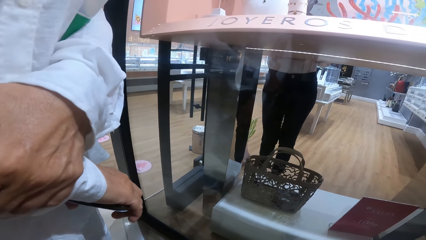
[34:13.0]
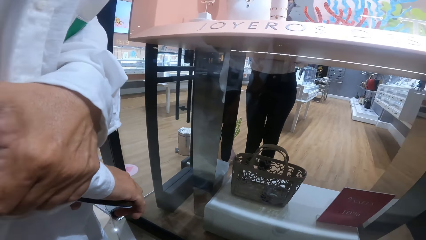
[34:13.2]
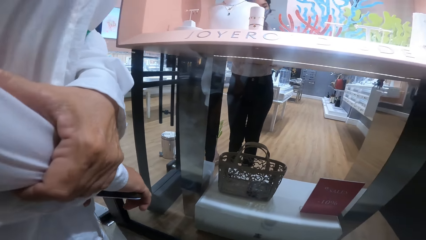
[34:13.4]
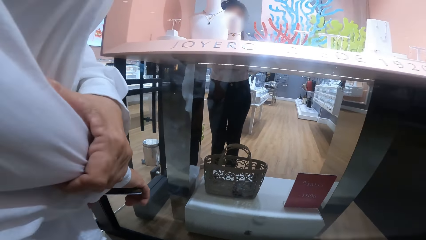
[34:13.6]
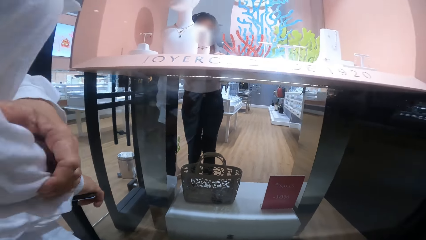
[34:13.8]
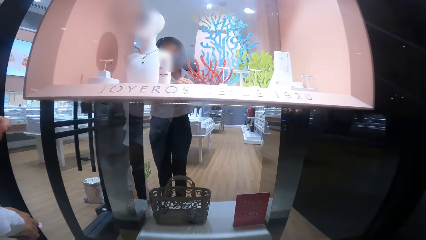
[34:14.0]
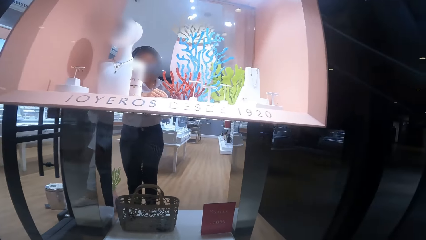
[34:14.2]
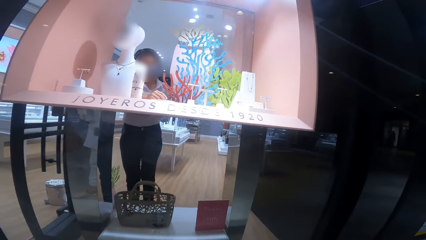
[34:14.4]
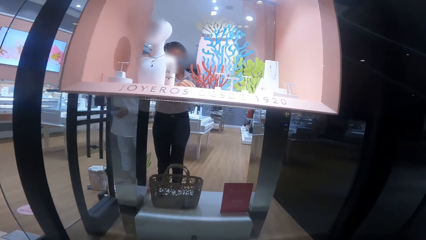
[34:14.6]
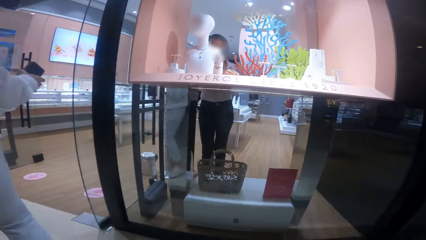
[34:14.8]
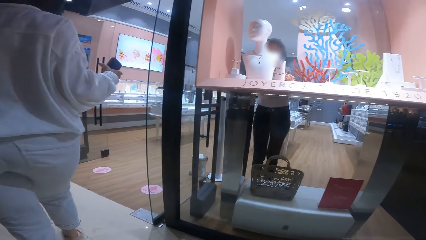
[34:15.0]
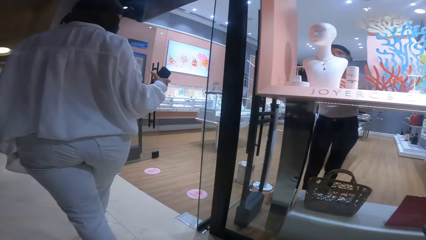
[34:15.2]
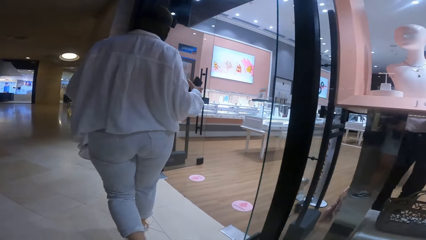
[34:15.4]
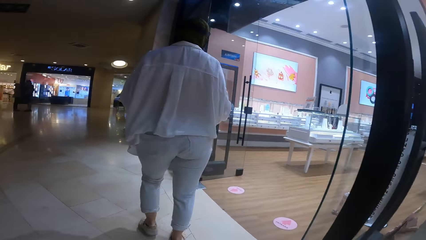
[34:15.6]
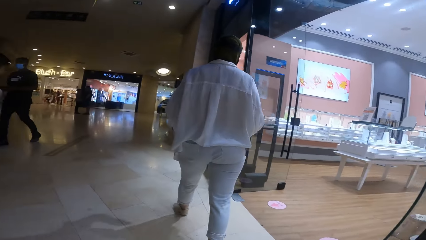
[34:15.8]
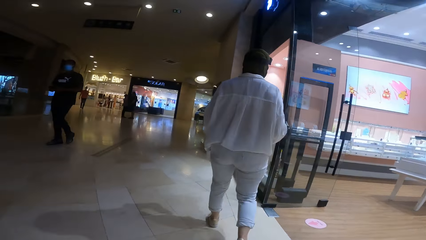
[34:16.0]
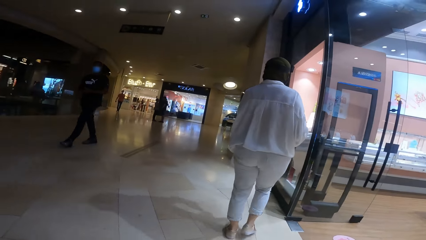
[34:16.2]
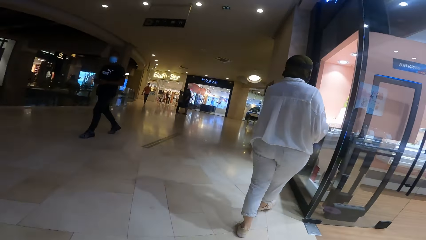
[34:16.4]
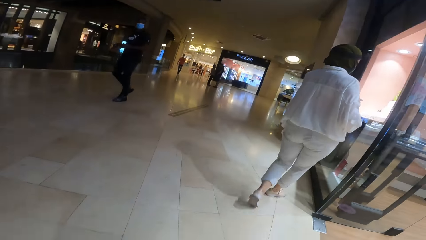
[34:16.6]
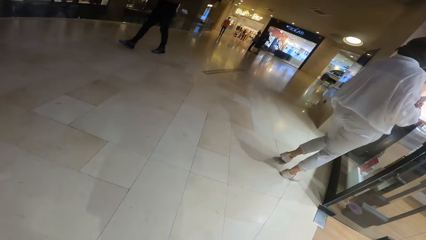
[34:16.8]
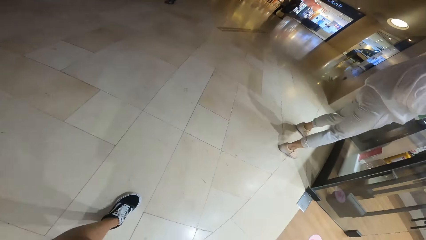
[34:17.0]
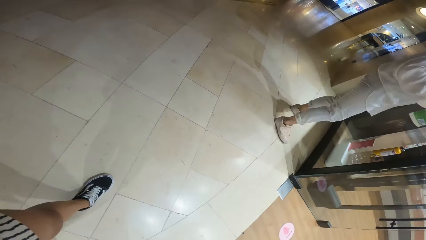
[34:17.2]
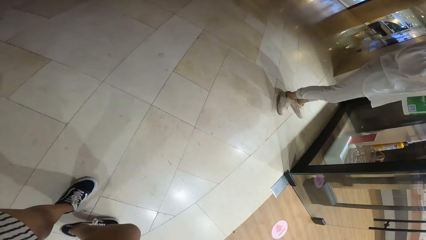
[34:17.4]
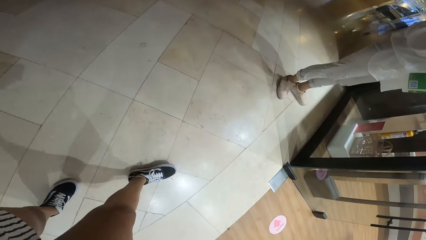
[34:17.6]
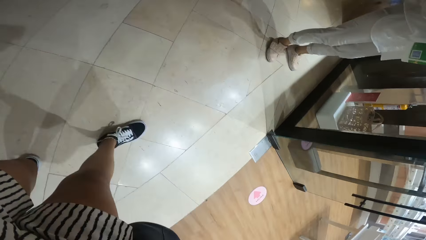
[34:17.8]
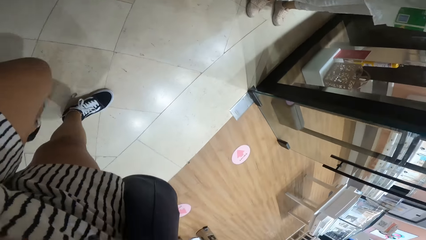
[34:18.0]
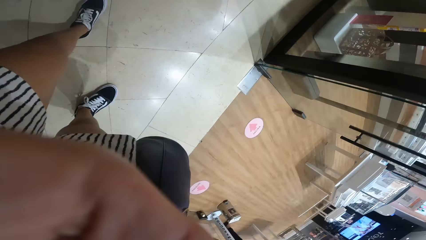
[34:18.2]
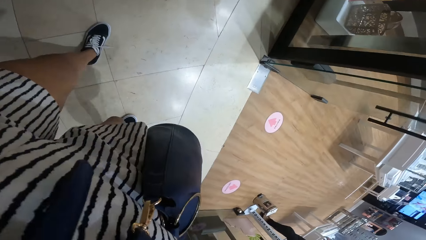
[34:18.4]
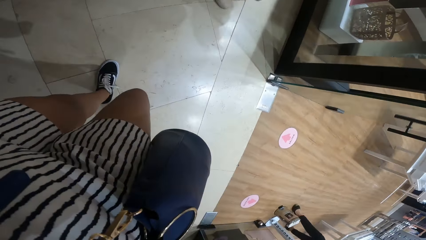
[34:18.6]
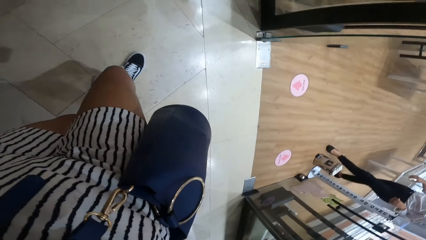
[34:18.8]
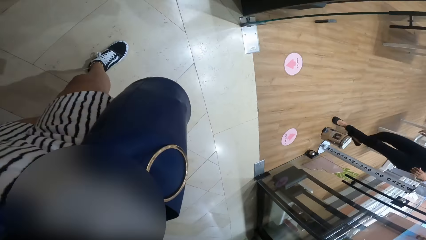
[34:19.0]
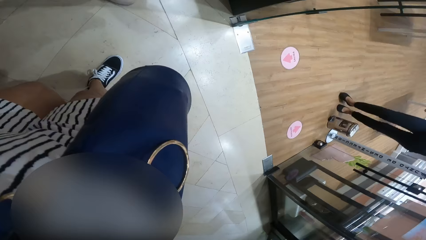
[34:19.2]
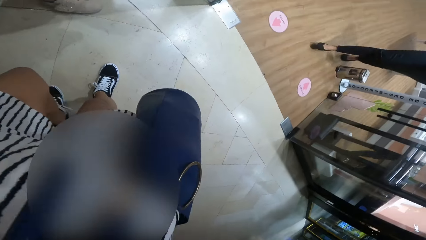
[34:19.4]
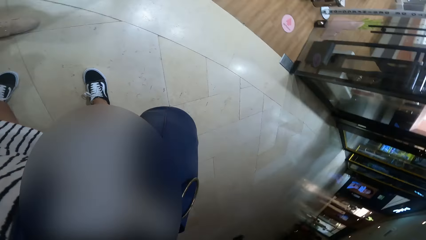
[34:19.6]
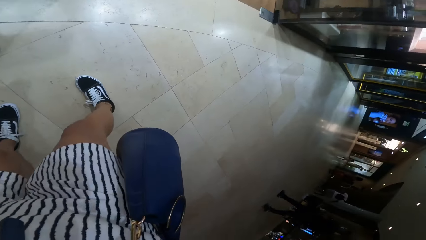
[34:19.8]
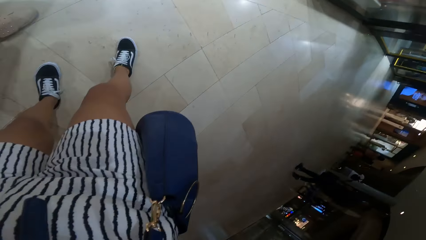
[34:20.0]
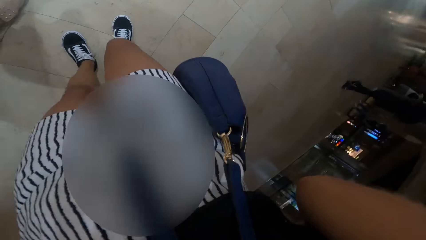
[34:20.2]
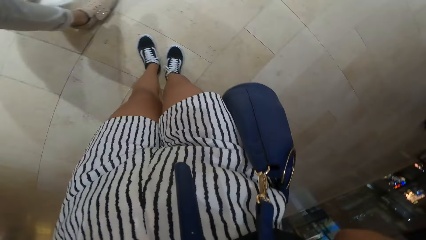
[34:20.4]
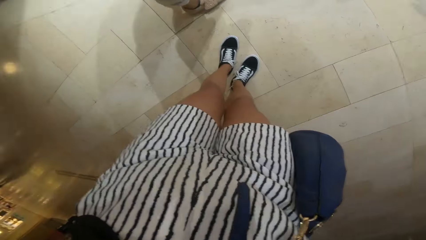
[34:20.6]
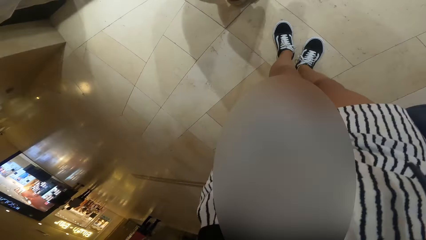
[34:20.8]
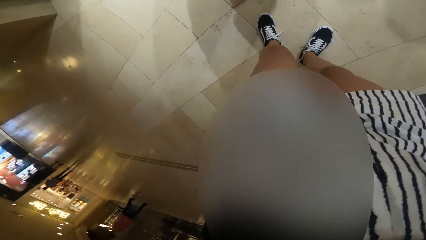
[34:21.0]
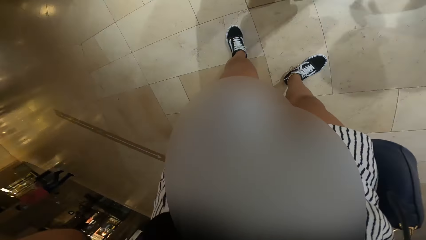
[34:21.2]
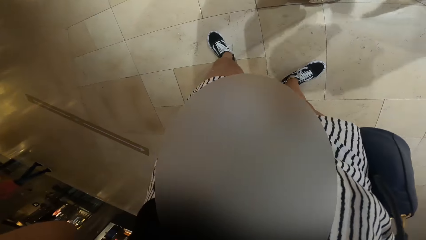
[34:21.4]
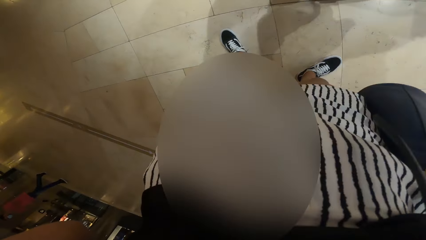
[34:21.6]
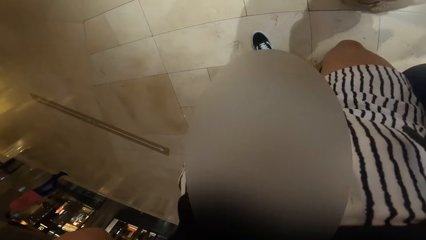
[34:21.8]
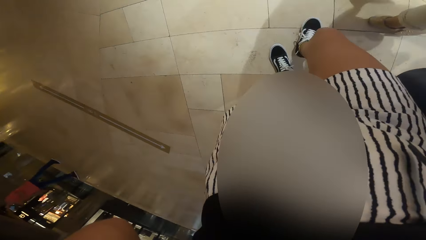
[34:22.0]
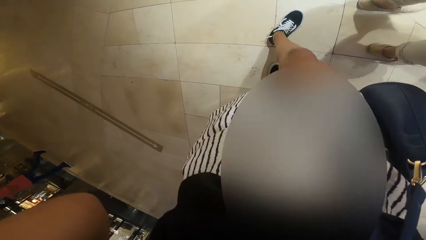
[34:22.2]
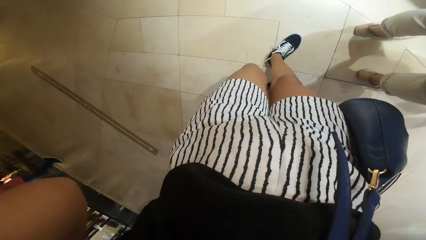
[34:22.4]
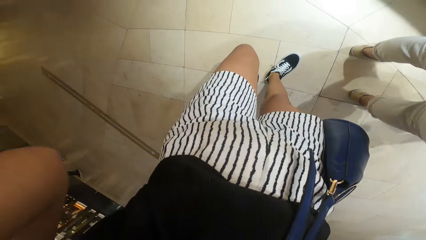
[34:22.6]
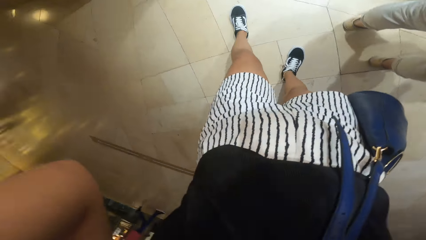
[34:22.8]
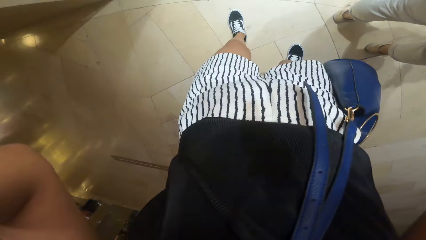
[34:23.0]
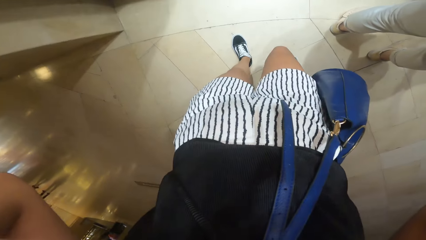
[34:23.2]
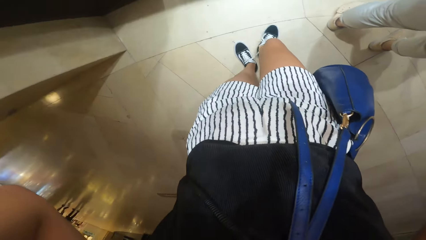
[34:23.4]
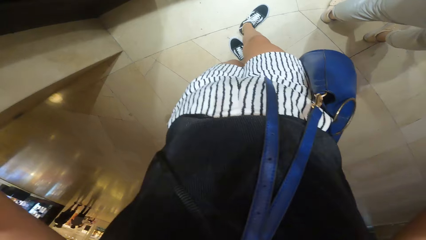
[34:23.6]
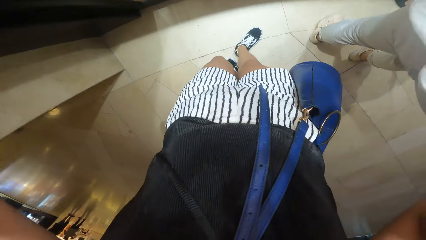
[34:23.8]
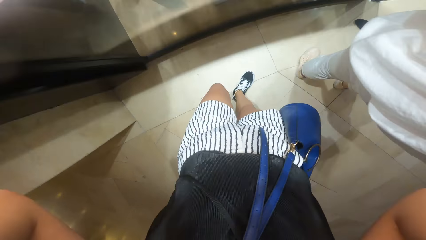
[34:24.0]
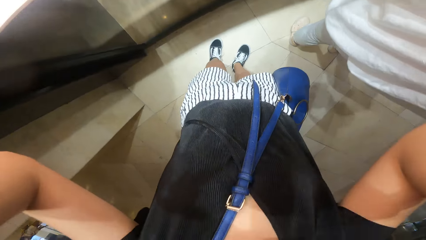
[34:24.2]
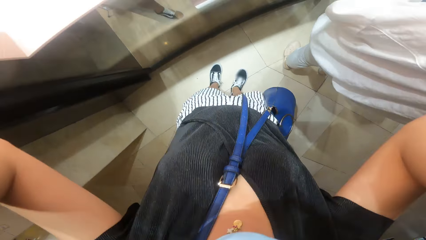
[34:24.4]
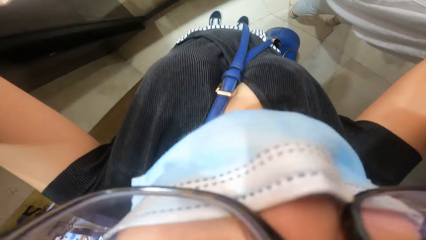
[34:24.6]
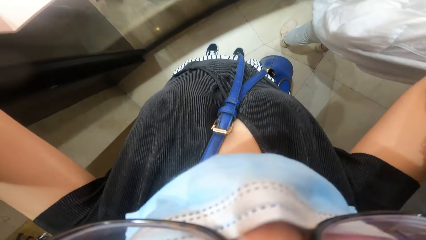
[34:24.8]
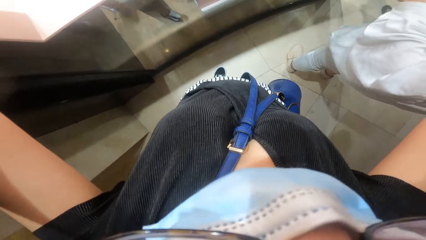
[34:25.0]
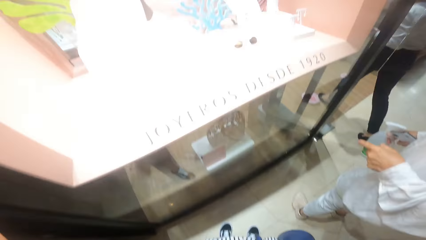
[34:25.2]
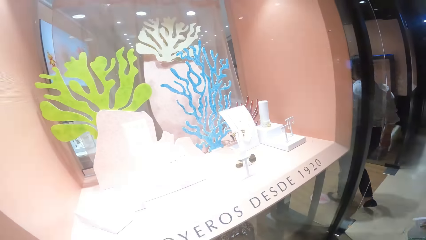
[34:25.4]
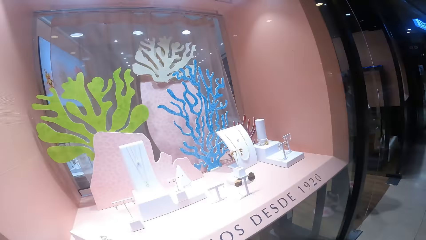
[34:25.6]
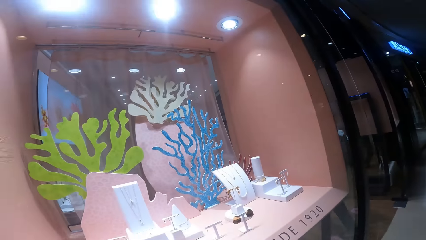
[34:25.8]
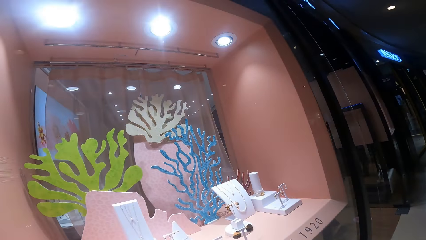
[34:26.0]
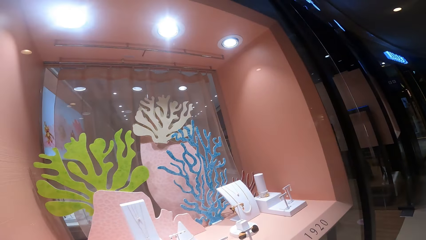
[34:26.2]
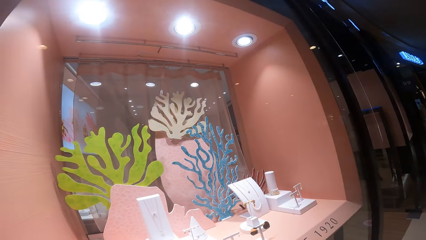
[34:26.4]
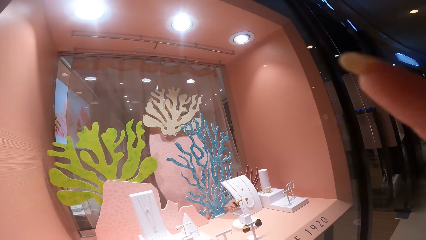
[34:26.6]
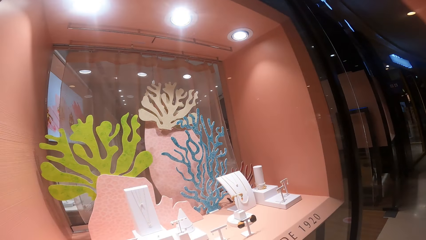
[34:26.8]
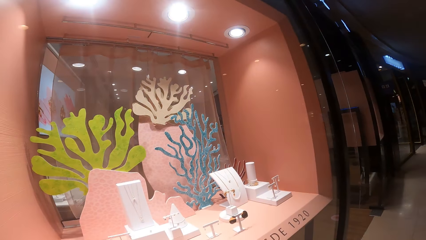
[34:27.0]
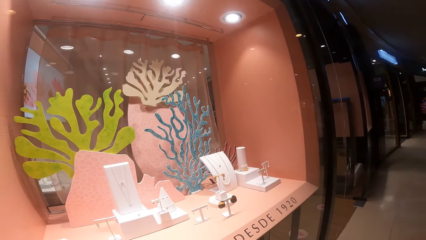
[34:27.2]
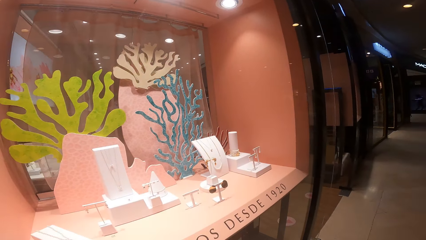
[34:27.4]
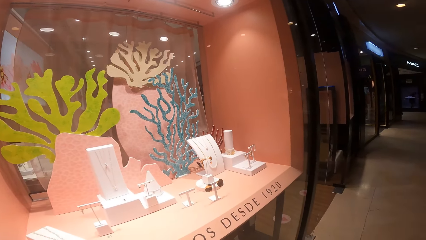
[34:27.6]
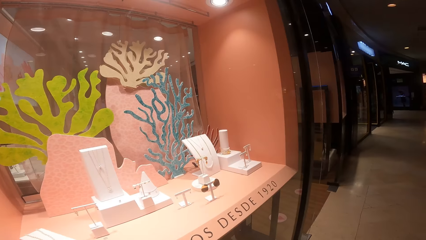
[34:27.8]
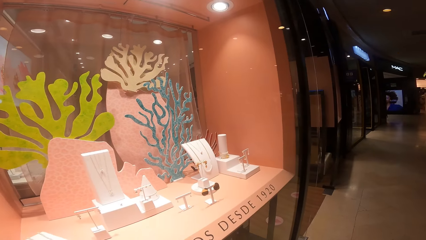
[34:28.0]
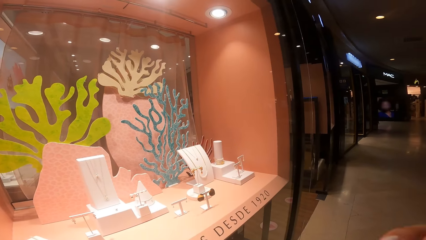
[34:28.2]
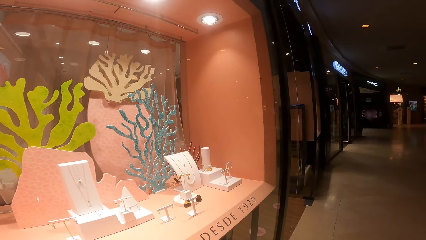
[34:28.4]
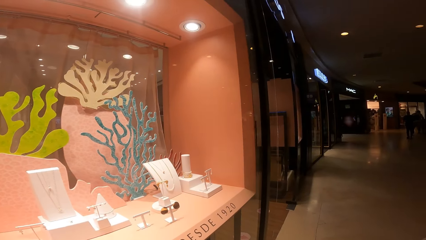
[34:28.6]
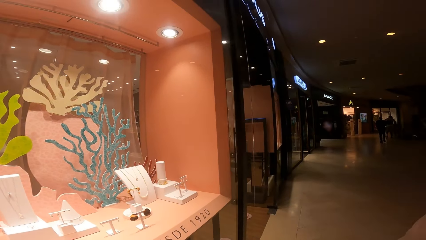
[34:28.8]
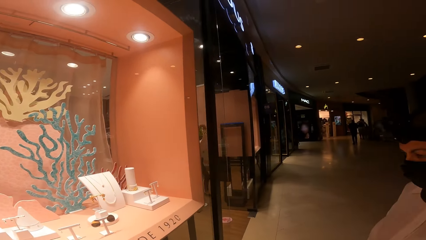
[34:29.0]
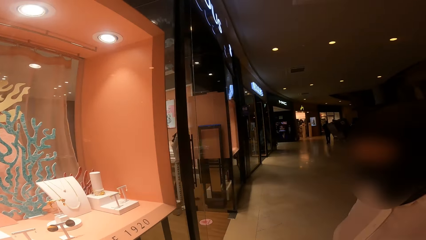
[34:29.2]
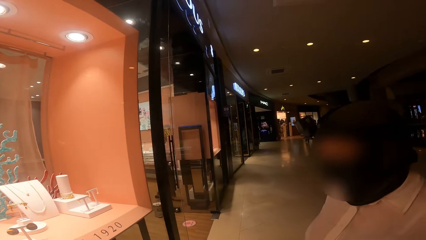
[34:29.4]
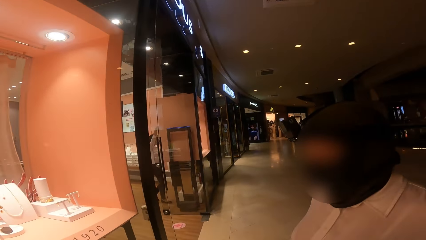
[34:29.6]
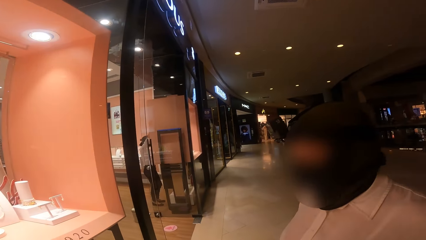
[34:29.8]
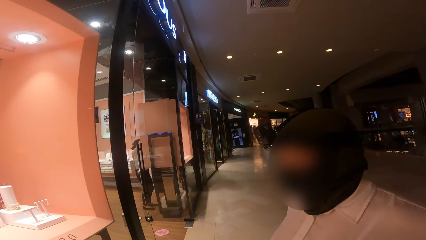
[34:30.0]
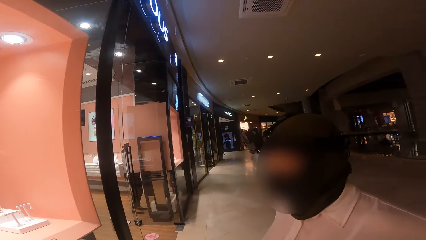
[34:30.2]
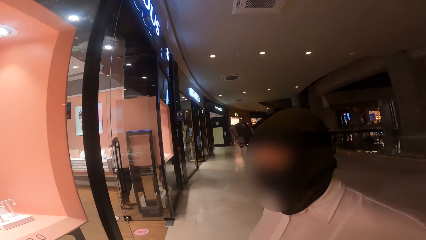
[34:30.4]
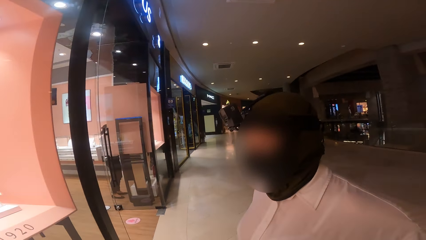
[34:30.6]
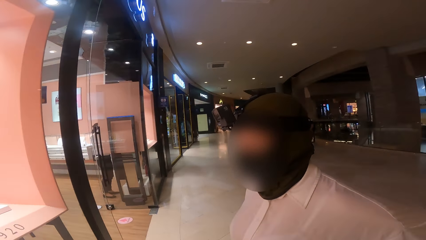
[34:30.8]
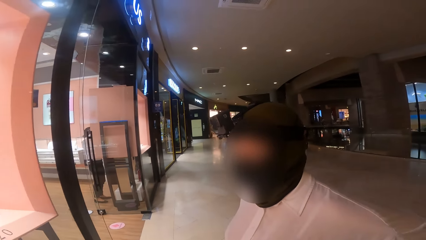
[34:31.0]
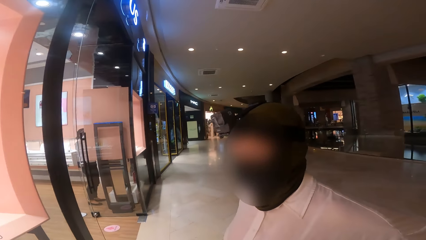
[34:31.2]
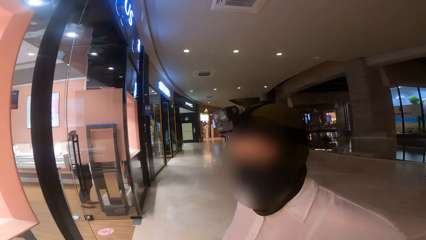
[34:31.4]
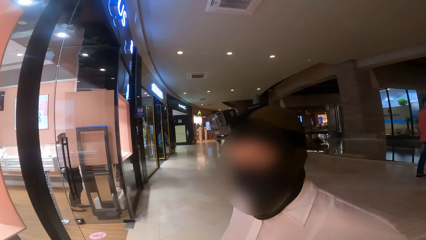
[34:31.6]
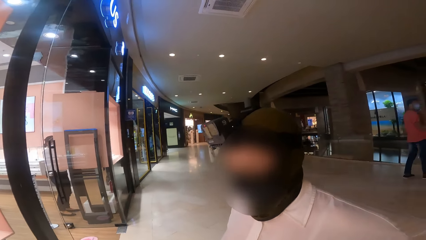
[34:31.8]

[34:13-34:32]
A woman walks towards a show glass. The camera wearer walks towards the show glass. A man walks past the camera wearer. The camera wearer adjusts the camera on her face with both hands. She looks around.
